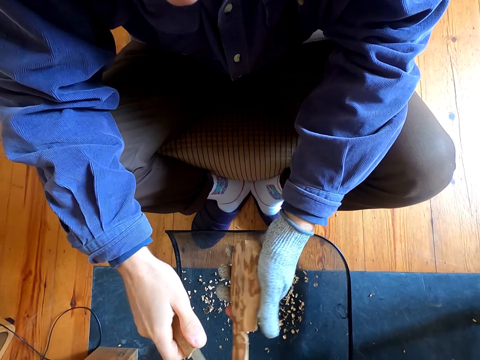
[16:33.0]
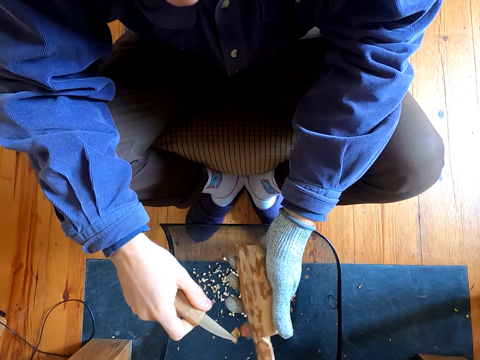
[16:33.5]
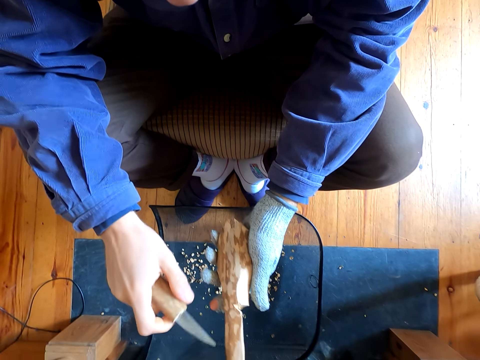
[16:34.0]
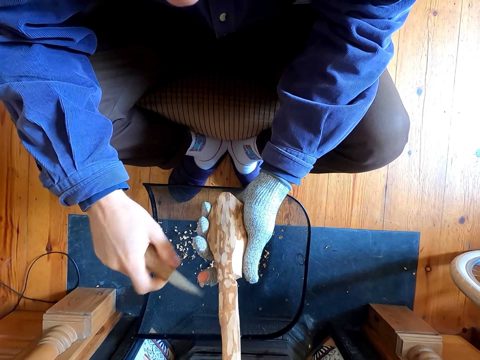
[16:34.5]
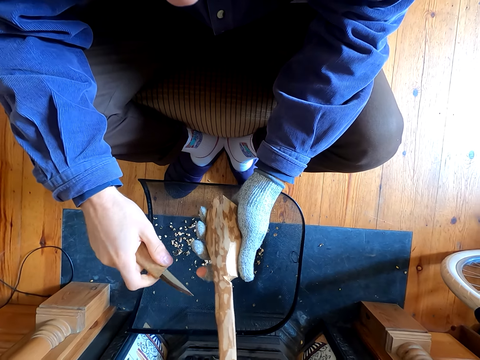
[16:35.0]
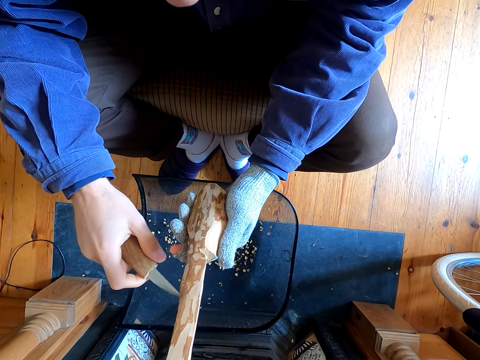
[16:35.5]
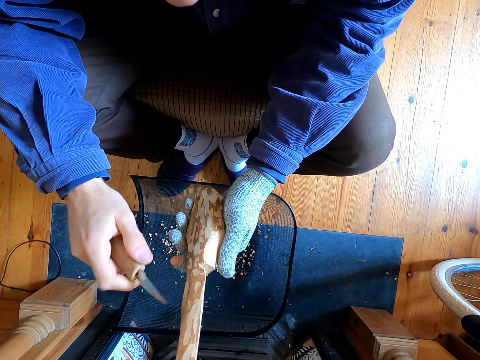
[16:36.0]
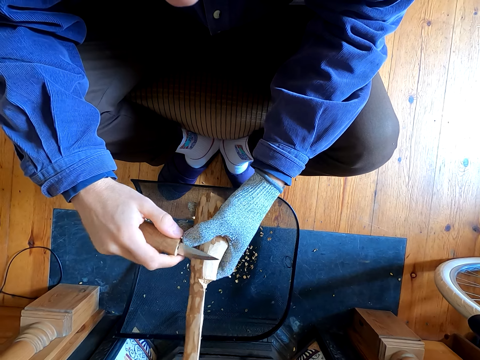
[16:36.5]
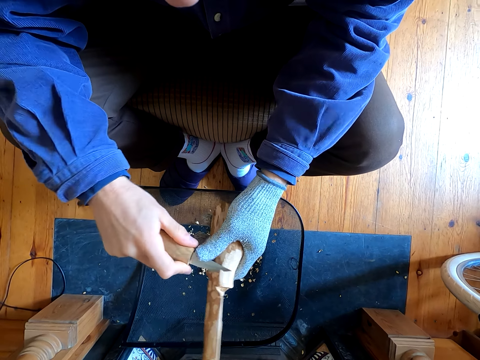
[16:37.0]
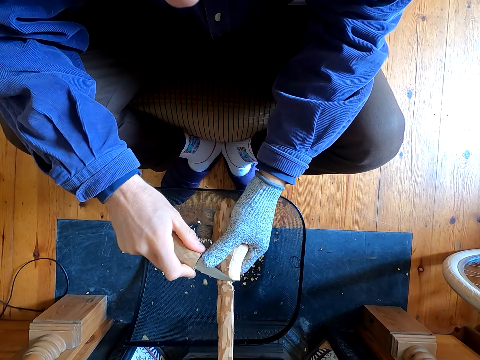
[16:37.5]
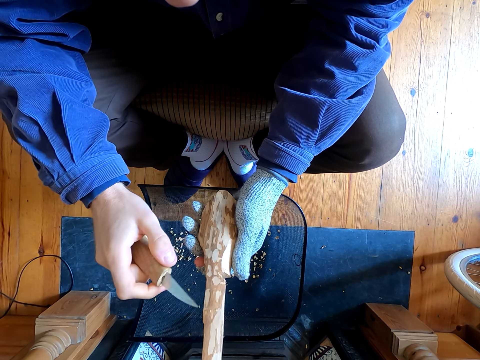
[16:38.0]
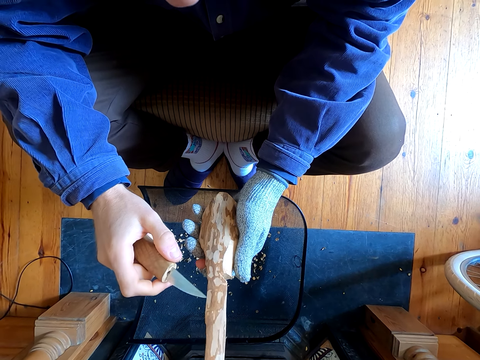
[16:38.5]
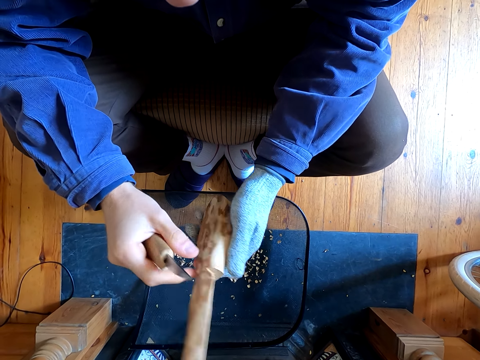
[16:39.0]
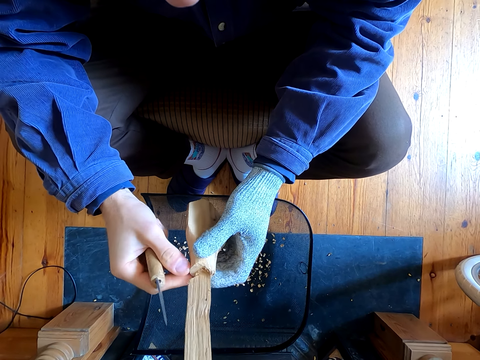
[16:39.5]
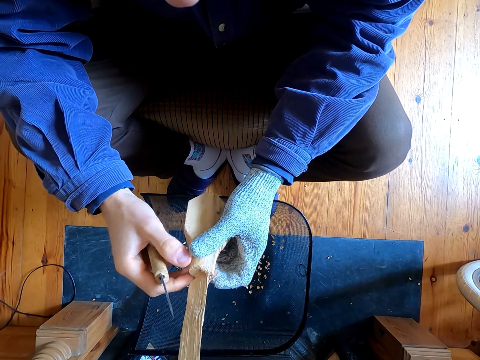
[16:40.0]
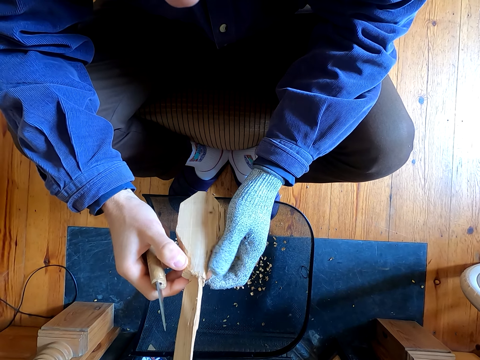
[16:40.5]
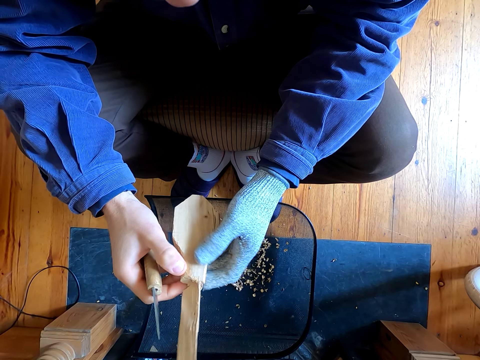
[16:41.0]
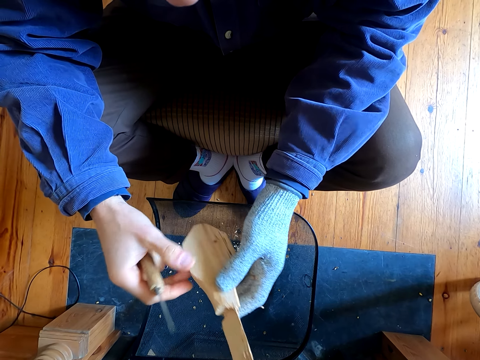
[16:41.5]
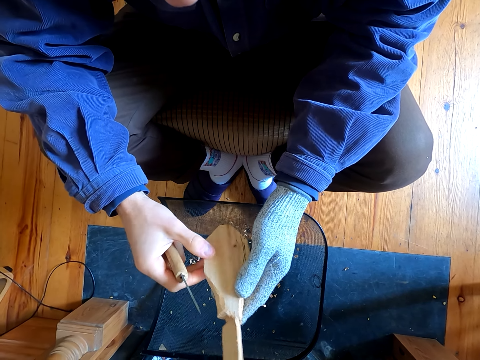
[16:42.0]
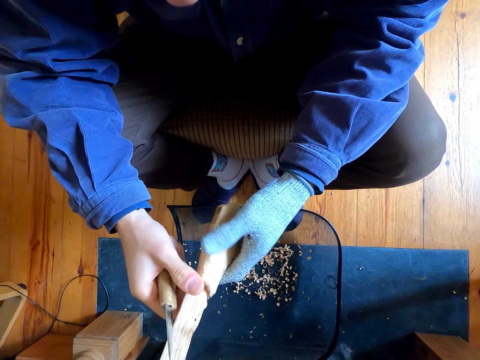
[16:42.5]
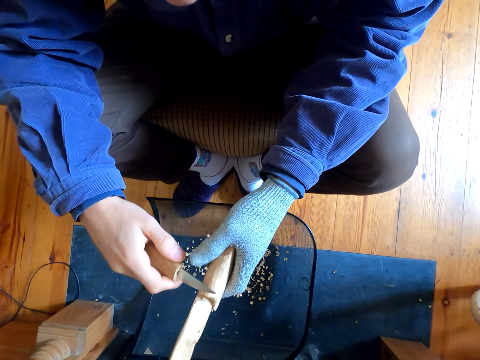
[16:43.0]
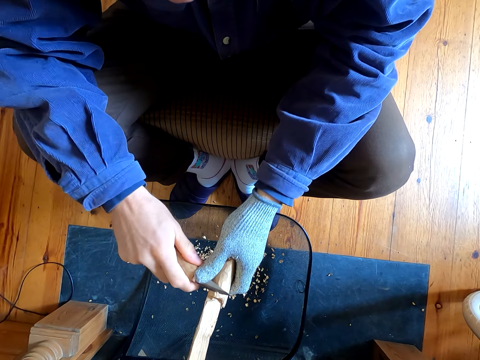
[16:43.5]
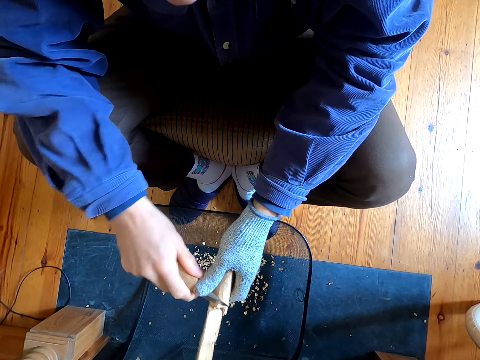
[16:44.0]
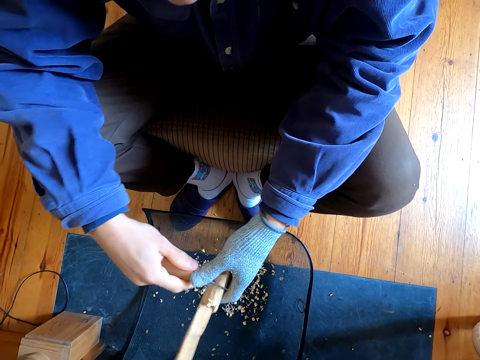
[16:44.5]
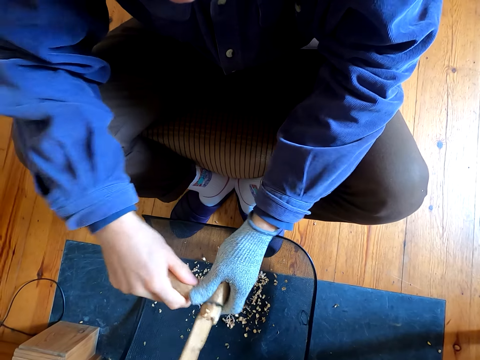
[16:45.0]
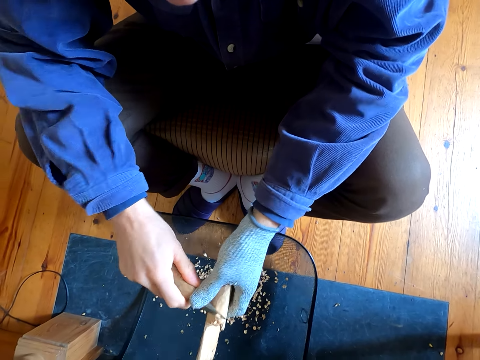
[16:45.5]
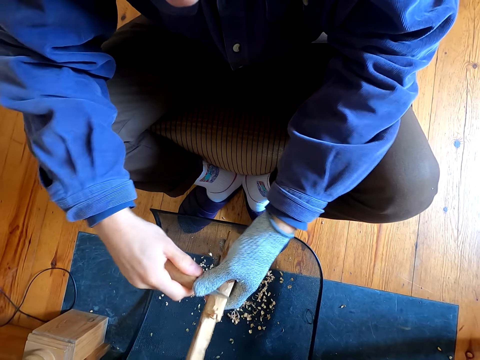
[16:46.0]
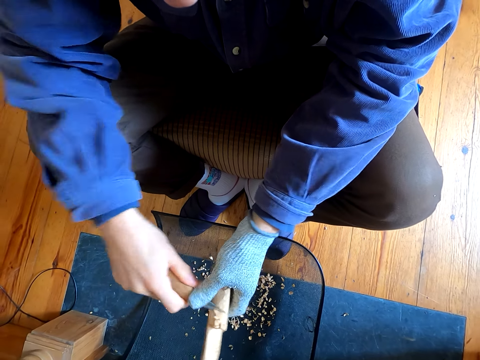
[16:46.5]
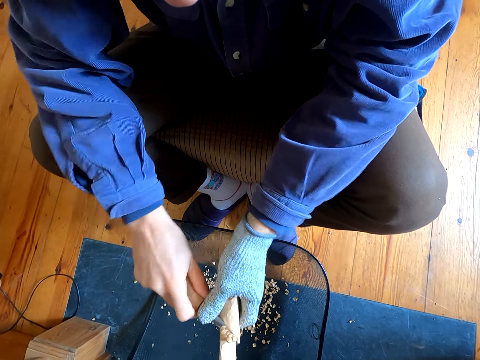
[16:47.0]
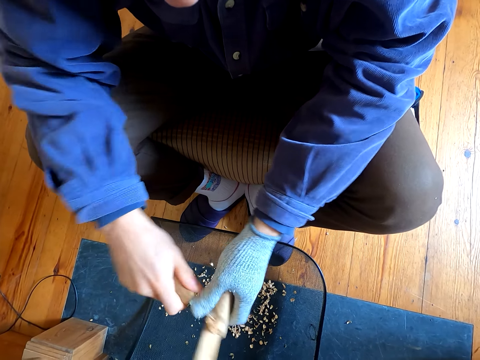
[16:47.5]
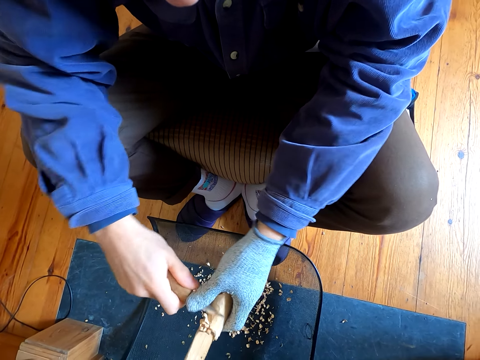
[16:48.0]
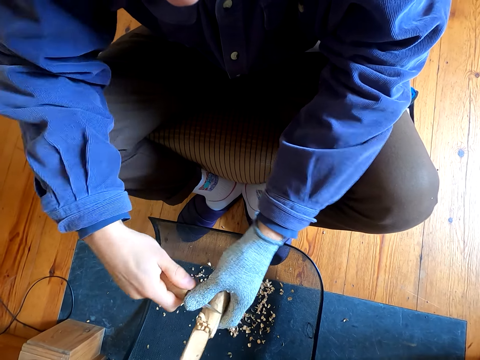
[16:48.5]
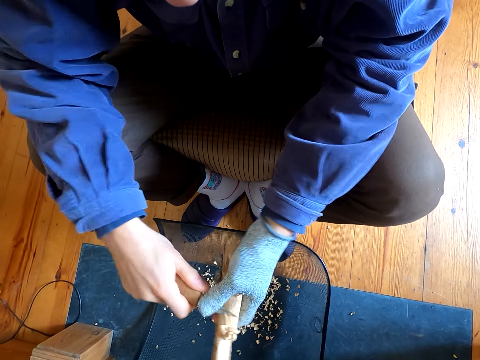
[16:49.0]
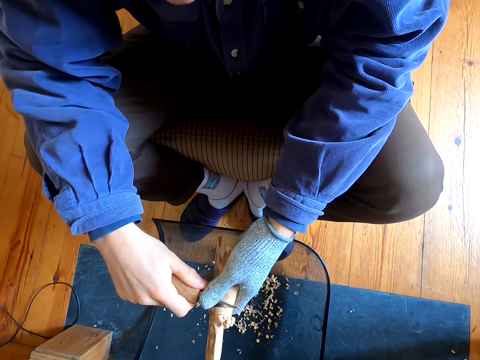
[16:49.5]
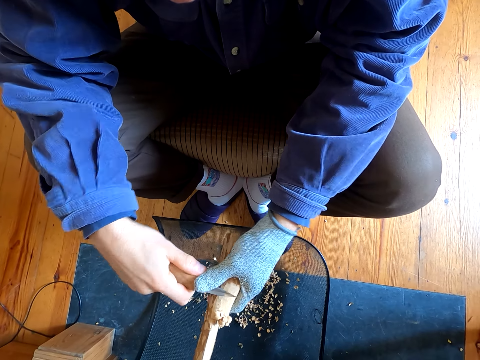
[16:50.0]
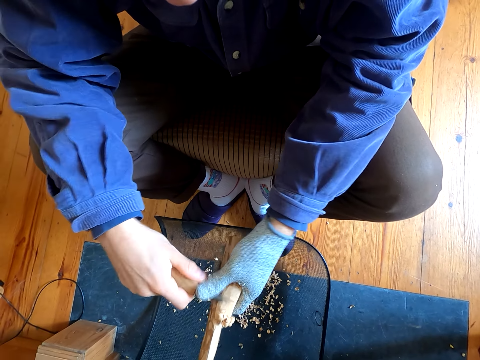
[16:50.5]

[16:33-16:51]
The camera wearer touches the knife. They remove the outer layer of the wooden spoon. They stare at the knife. They touch the wooden spoon. They look at the wood. They remove the outer layer of the wooden spoon. They cut the wood.

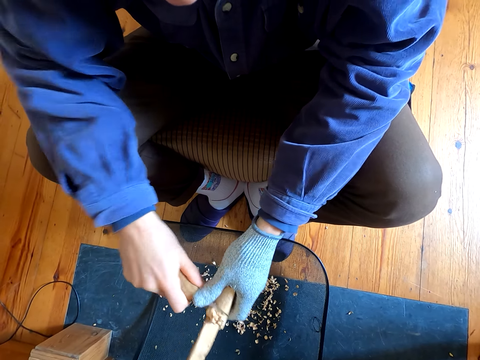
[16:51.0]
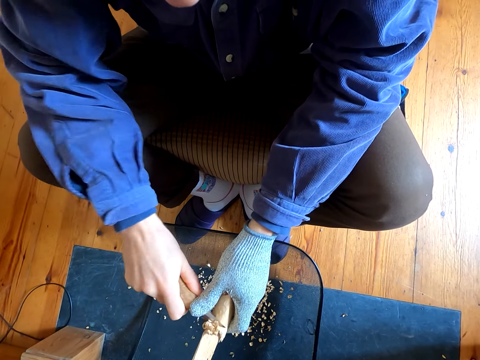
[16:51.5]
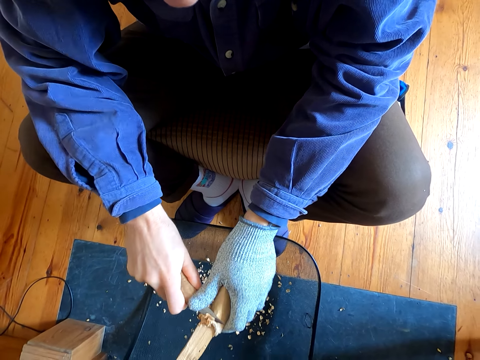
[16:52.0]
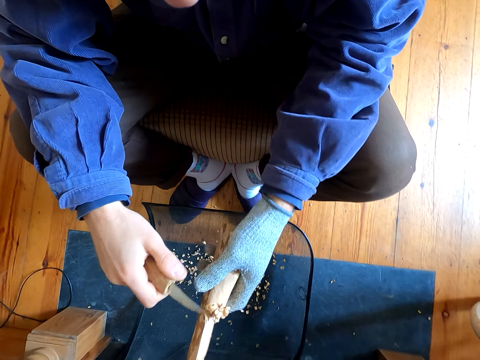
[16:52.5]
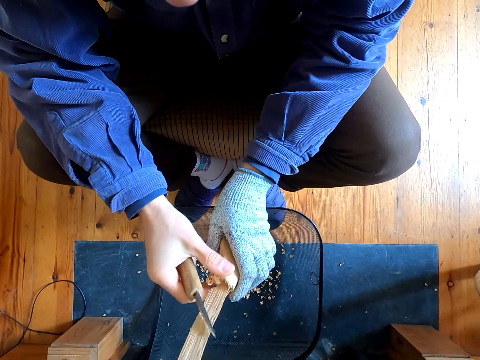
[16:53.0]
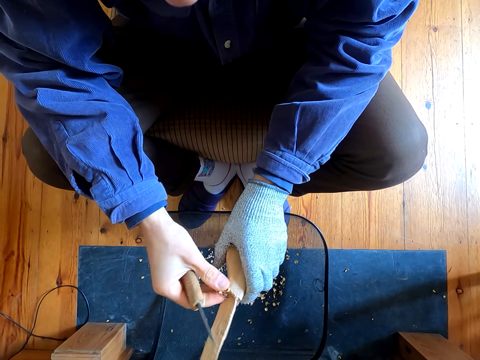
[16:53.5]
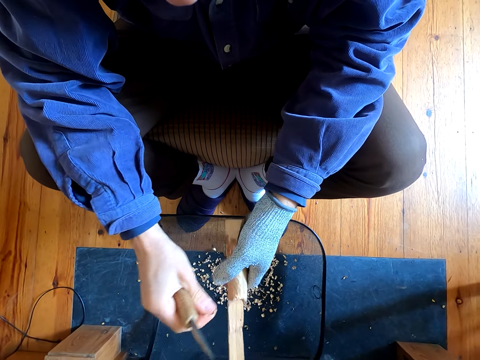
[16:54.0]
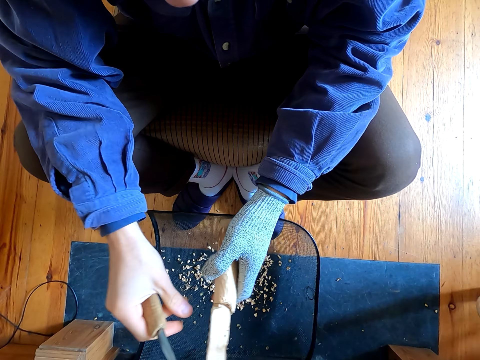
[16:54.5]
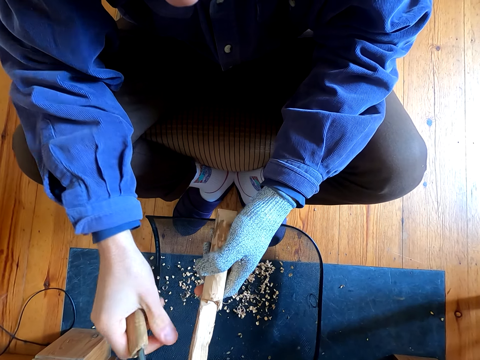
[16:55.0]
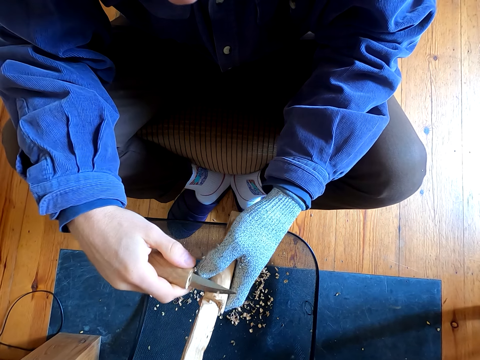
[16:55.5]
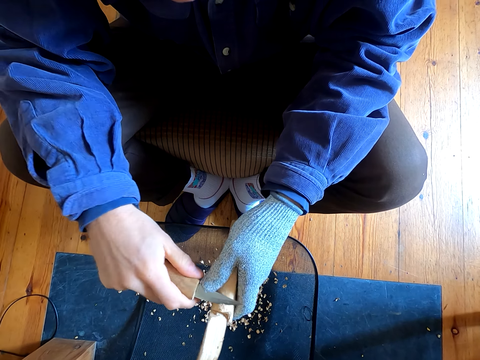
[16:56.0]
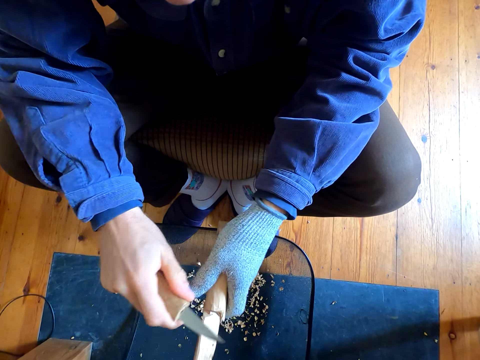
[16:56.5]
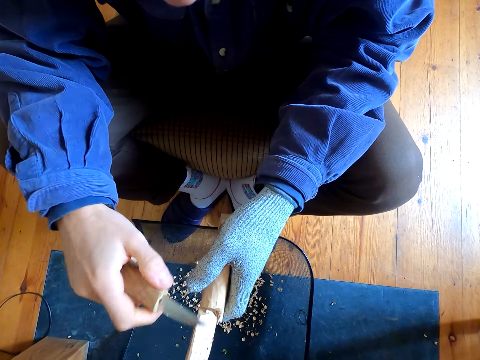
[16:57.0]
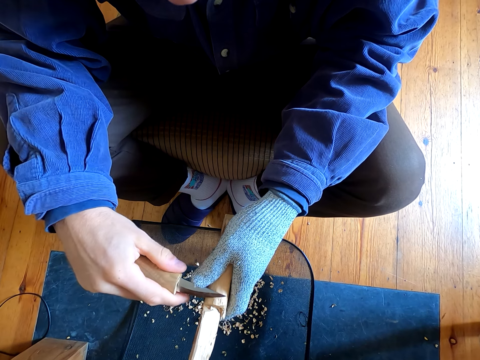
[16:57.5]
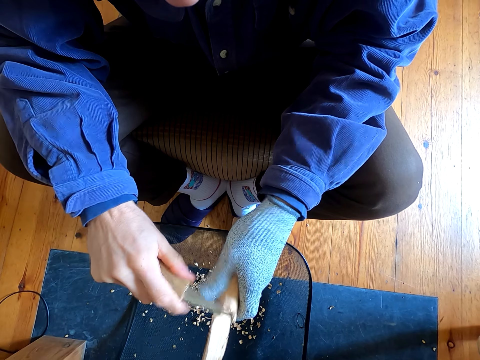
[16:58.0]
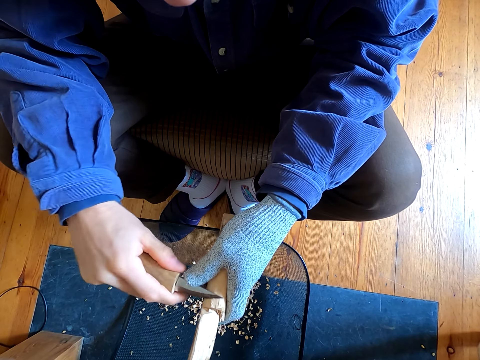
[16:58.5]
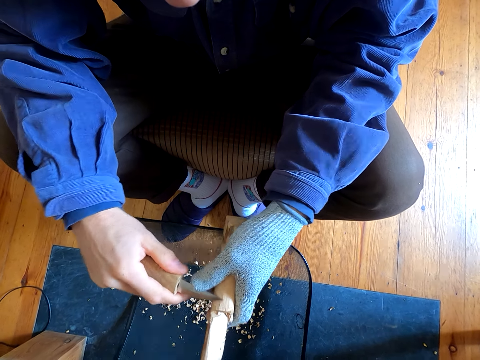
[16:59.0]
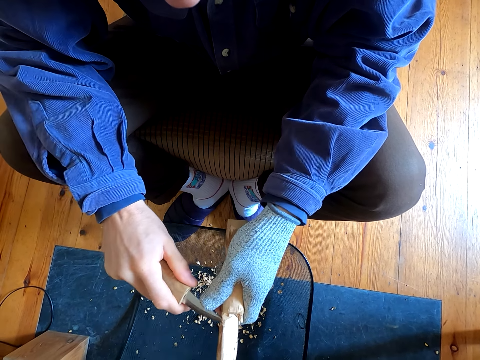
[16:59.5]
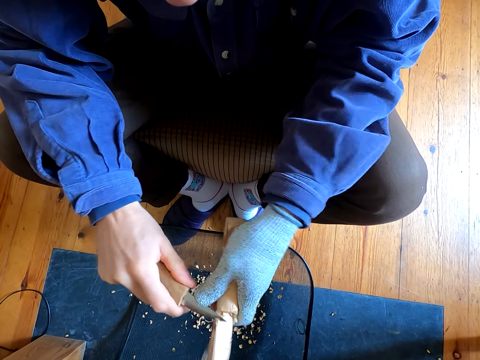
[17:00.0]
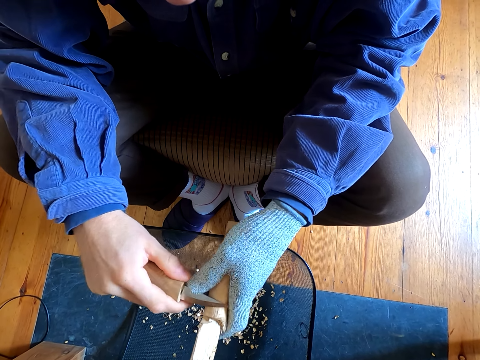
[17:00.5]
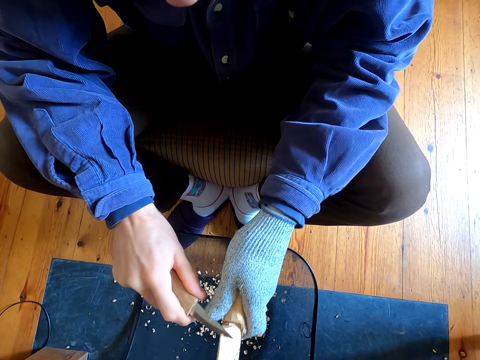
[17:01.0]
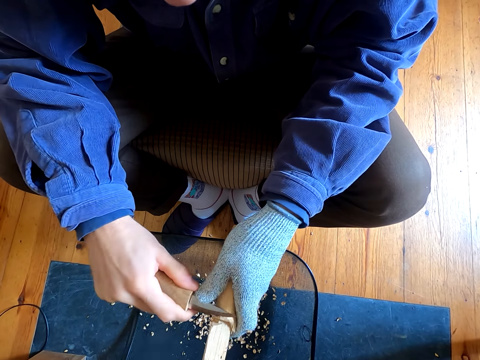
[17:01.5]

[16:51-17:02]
The camera wearer puts the remains of the wooden spoon in the bowl. They remove the outer layer of the wooden spoon.
